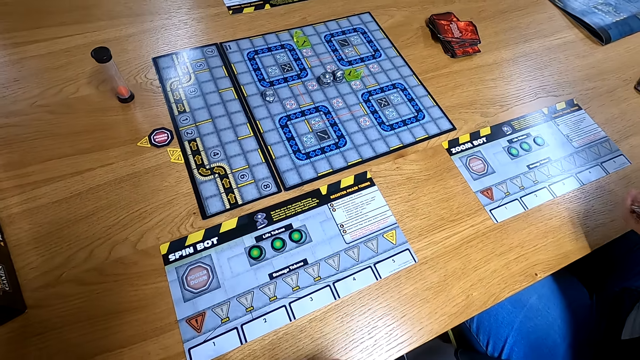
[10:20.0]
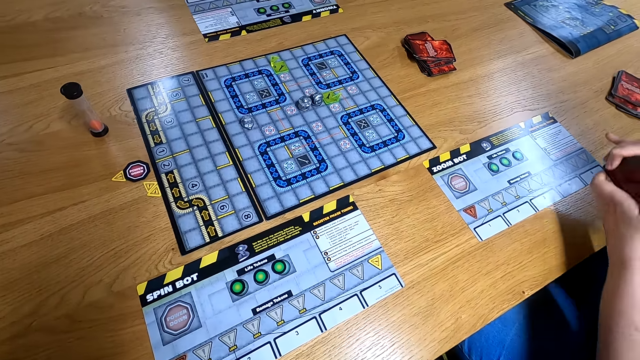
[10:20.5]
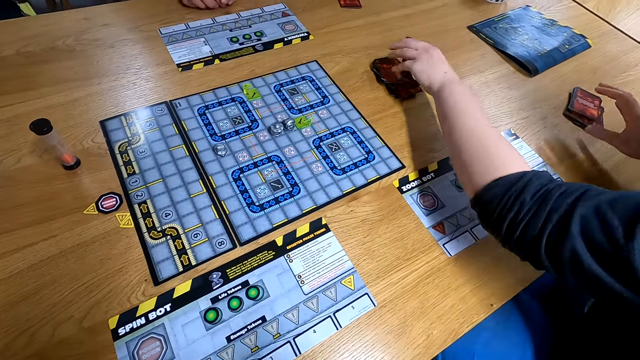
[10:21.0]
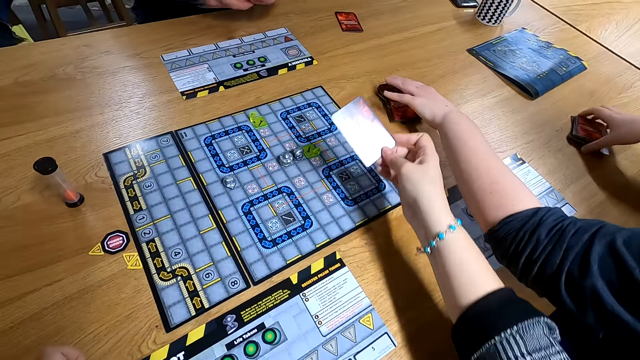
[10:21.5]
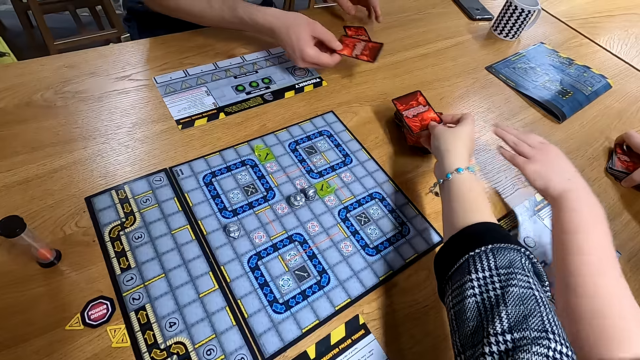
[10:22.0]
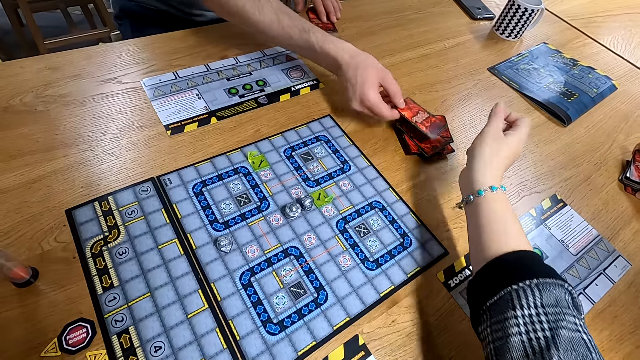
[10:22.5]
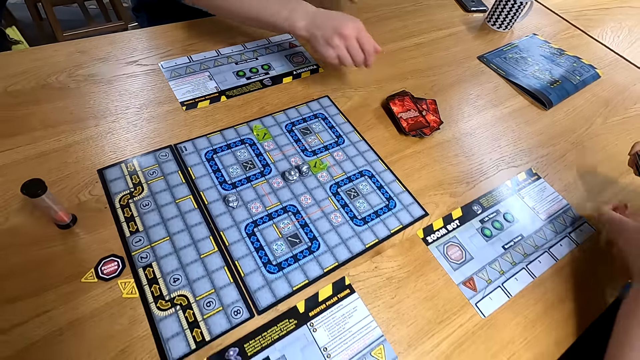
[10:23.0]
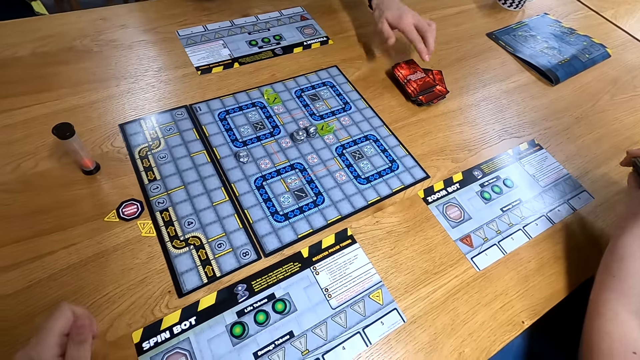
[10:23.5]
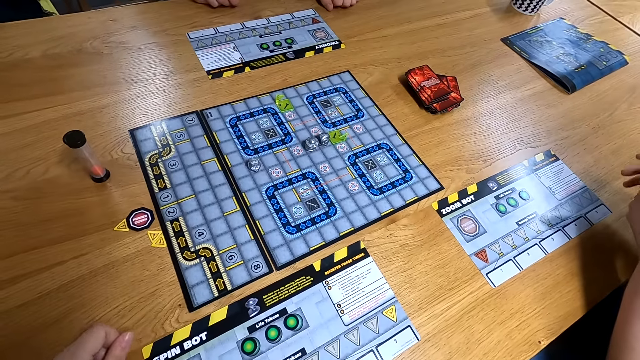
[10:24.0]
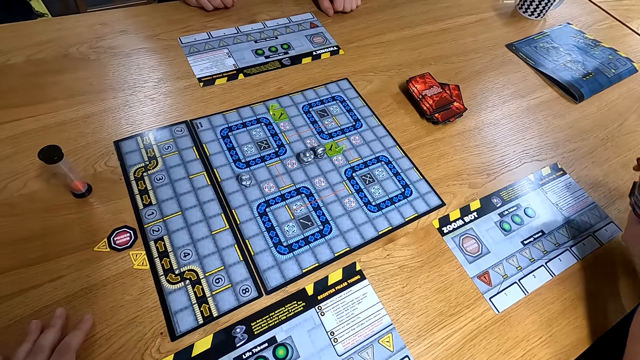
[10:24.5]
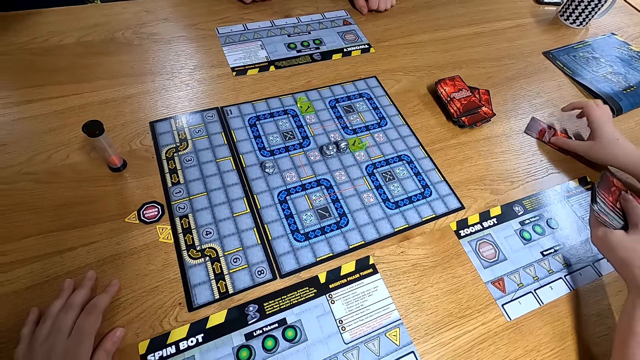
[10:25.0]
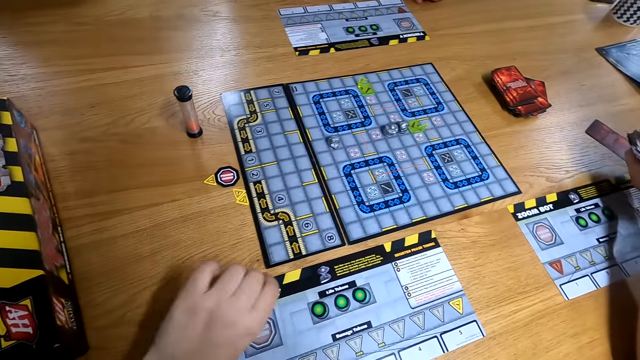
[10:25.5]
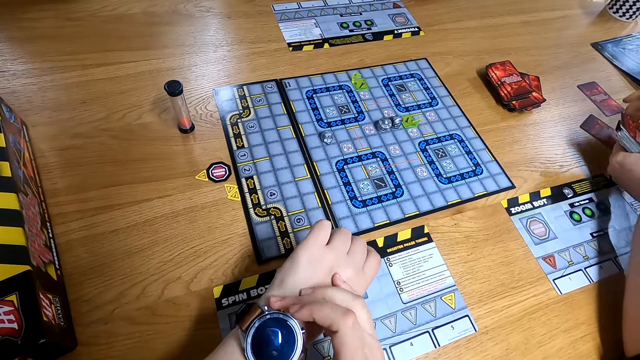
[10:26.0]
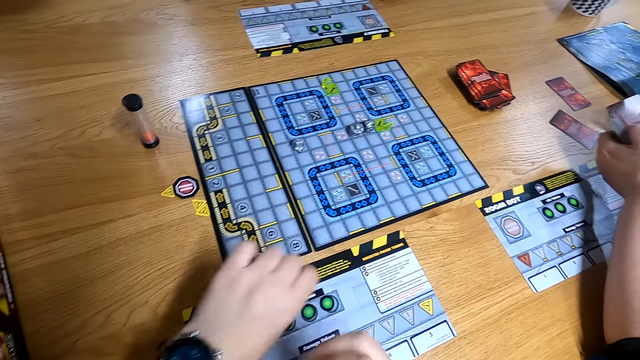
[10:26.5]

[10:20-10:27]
The woman drops the game card on a pile of cards with her left hand. The camera wearer drops the game card on the pile of cards. The man slides a game card on the table with his left hand. The man drops the game card on the pile of cards on the table with his right hand. The woman picks a pile of game cards with her right hand. The woman holds the pile of game cards with her hands. The man drops the game card in his left hand on the game card pile on the table. The man spreads cards on the table. The woman divides the pile of game cards into three places on the table with her right hand. The camera wearer touches a watch on her left wrist with her right hand.

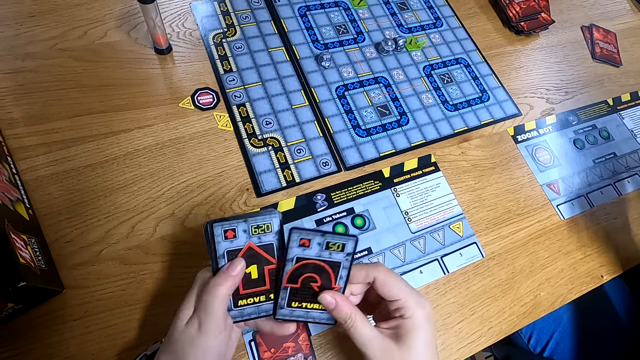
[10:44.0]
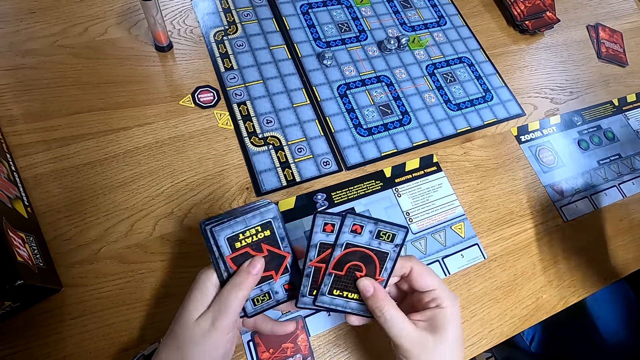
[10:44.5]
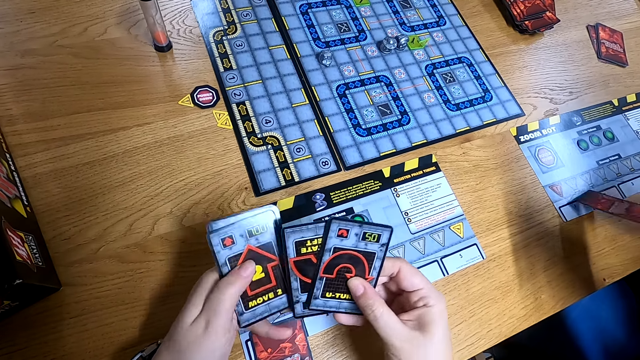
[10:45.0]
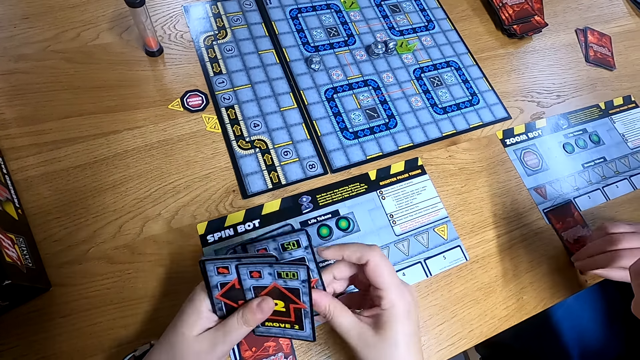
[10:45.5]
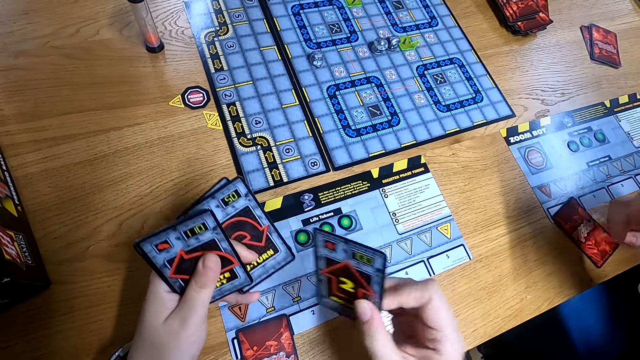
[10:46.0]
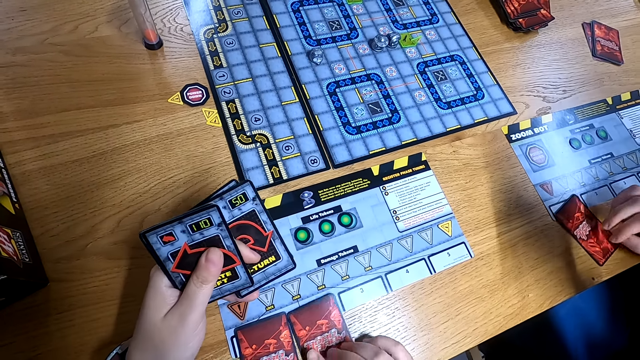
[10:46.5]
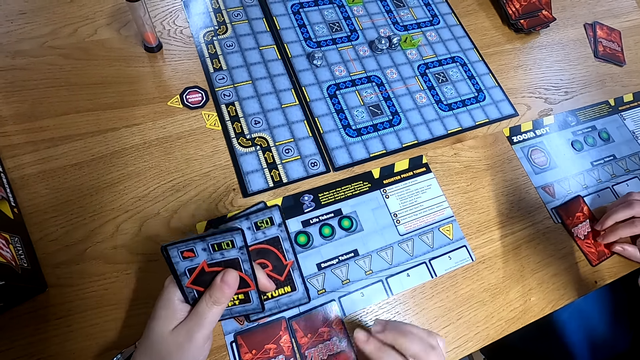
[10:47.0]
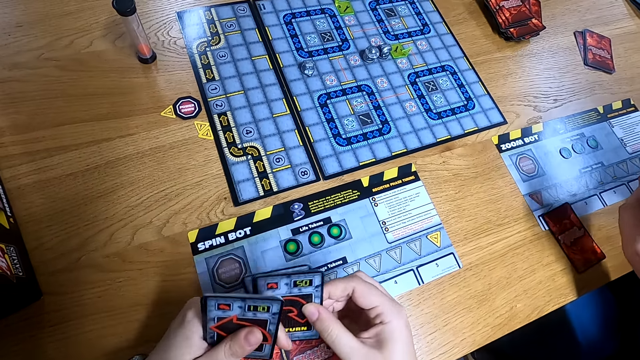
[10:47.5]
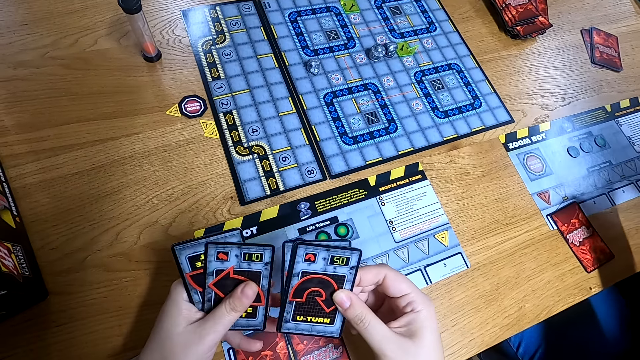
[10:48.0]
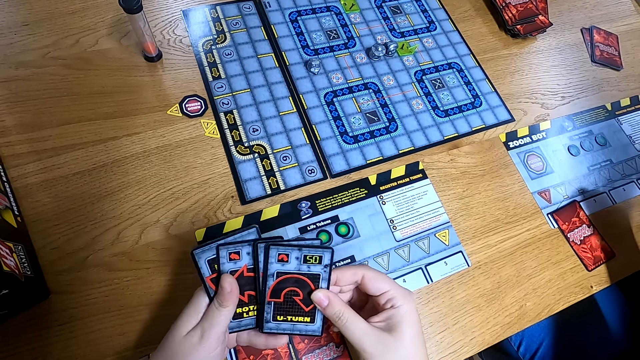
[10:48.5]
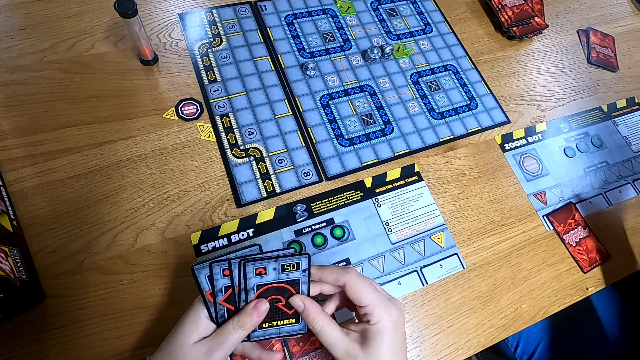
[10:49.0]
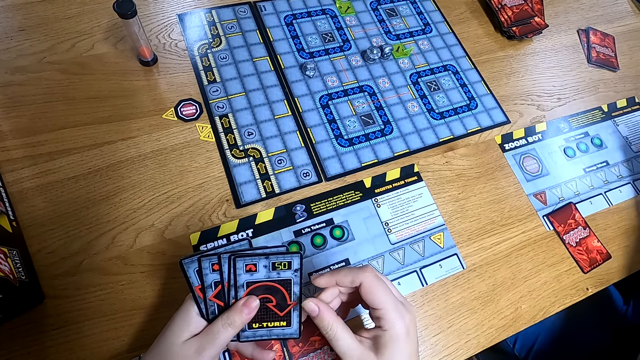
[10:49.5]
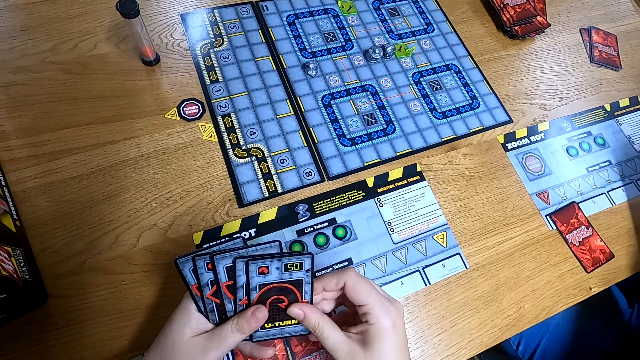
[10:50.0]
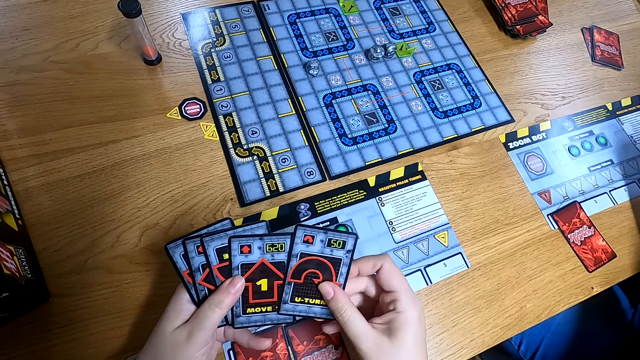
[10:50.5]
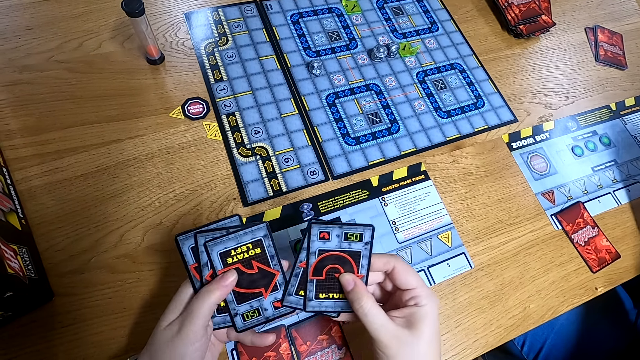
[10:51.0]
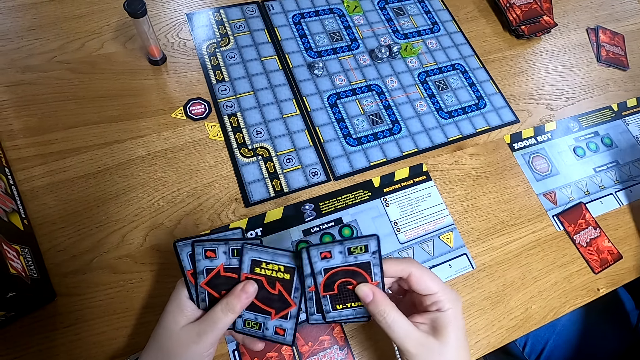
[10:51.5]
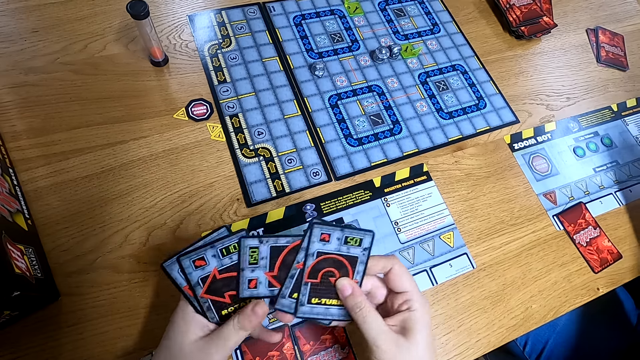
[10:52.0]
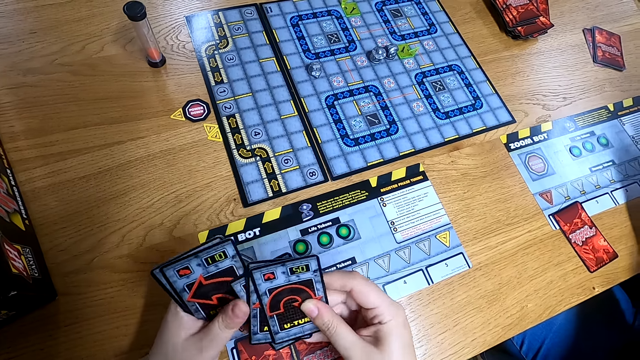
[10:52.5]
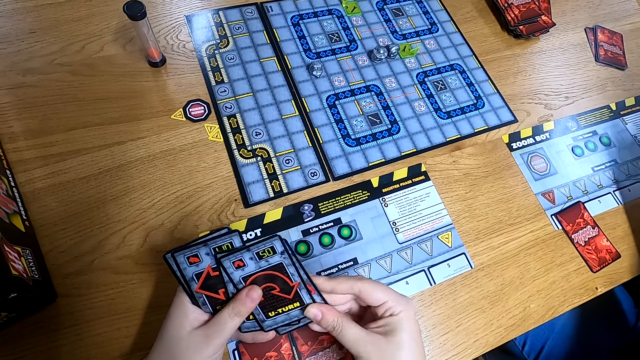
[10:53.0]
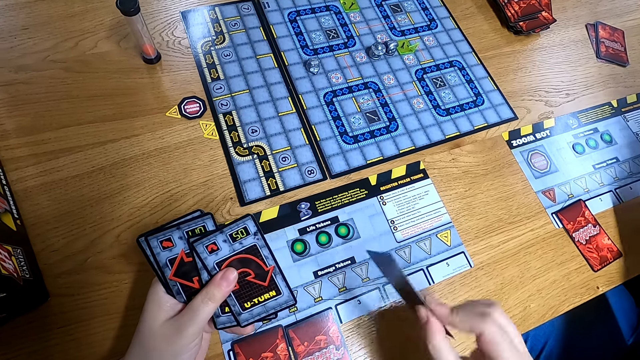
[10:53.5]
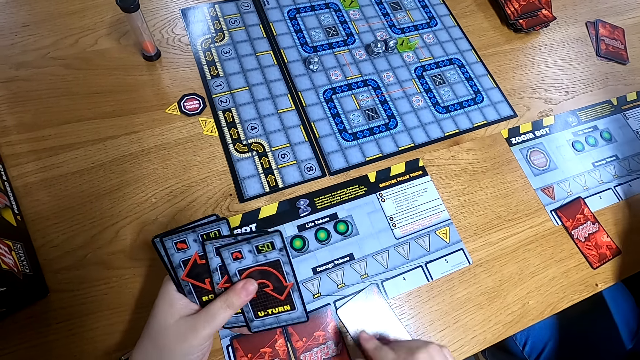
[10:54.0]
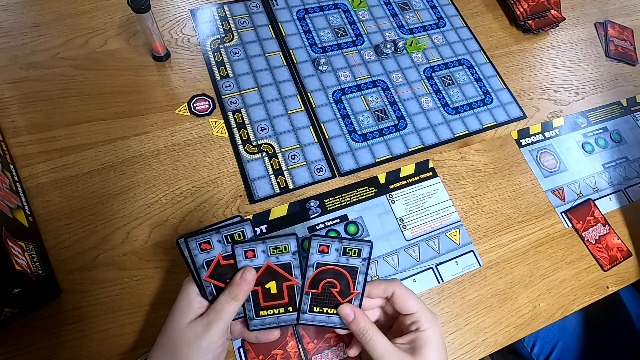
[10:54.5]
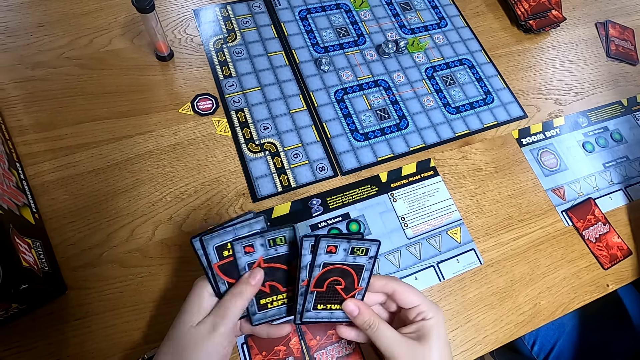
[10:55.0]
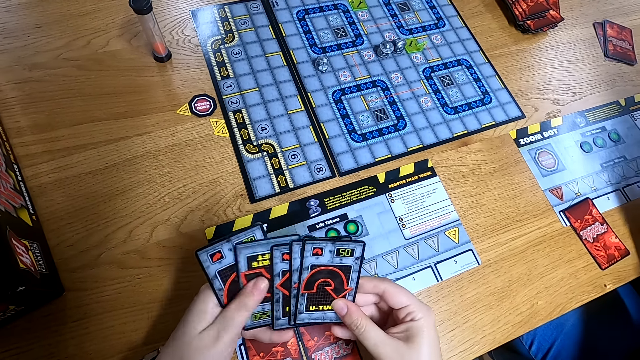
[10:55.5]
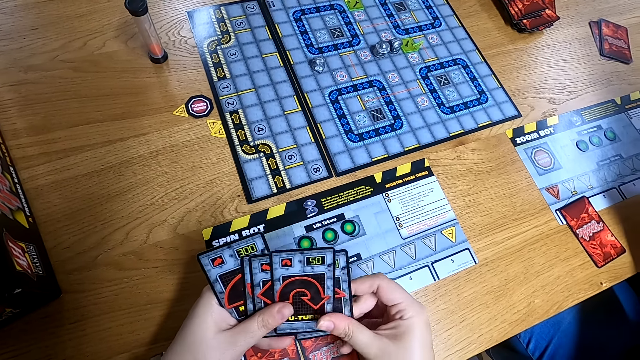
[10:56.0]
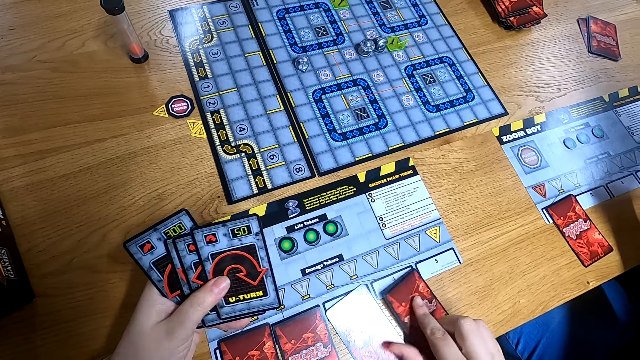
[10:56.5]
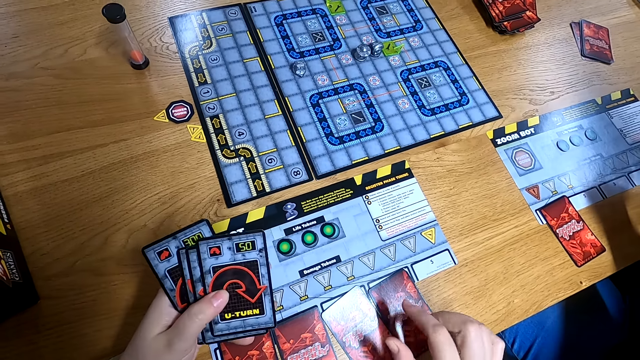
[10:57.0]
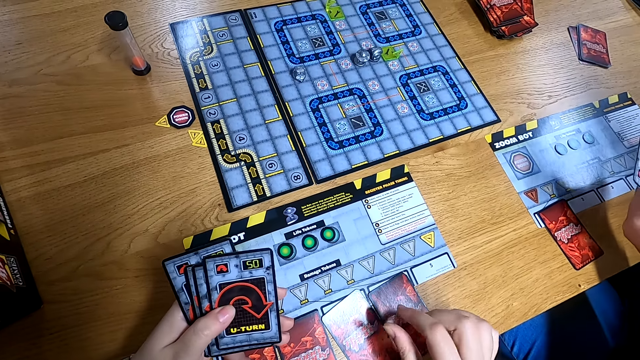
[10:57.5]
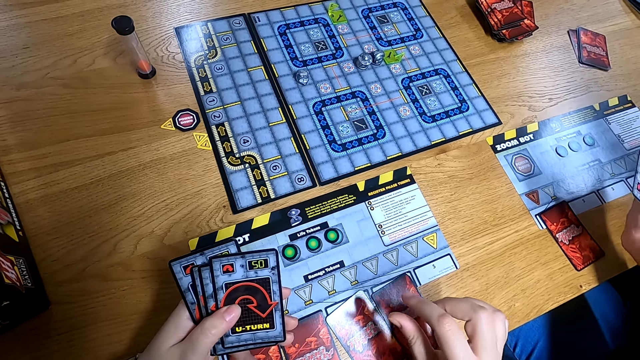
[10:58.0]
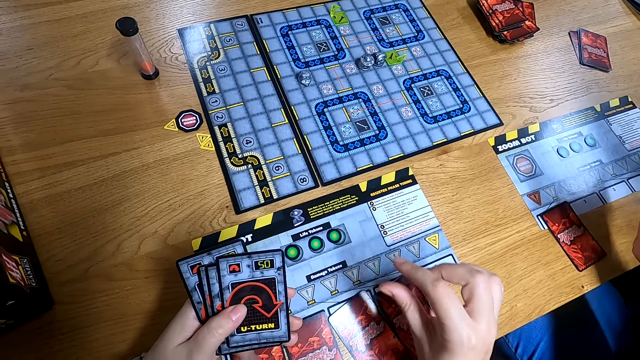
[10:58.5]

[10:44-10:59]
The camera wearer passes a game card to her right hand. She passes a game card from her left hand to her right hand. She does so again. The woman drops the game card on the table with her right hand. The camera wearer passes the game cards to her left hand from her right hand. She passes a game card to her right hand. She drops the game card on the table with her right hand. She picks the game cards with her right hand from her left hand. She passes the game cards in her right hand to her left hand. She passes the game card in her left hand to her right hand. She does so repeatedly. She turns the game card with her hands. She passes the game cards to her left hand. She picks out the game card with her right hand. She drops the game card on the table with her right hand. She passes the game card to her right hand from her left hand. She does so repeatedly. She picks out the game card from her left hand with her right hand. She drops the game card on the table with her right hand.
